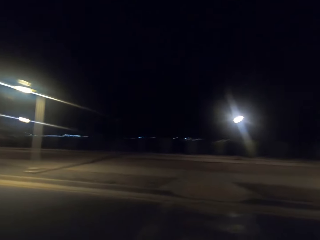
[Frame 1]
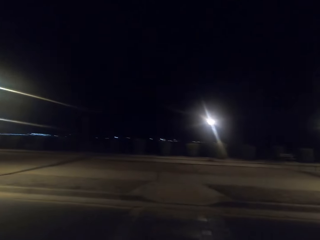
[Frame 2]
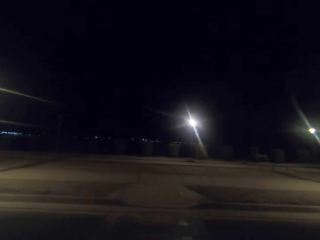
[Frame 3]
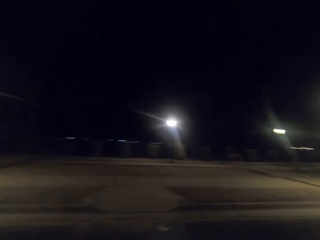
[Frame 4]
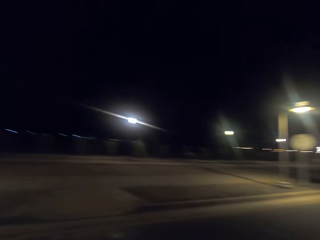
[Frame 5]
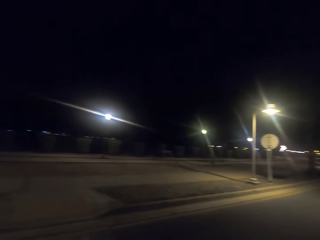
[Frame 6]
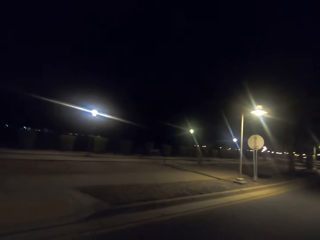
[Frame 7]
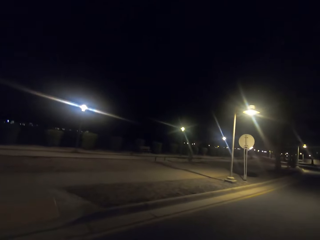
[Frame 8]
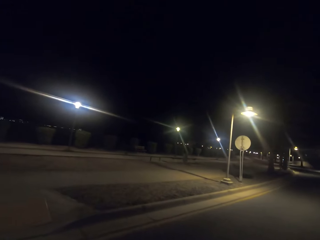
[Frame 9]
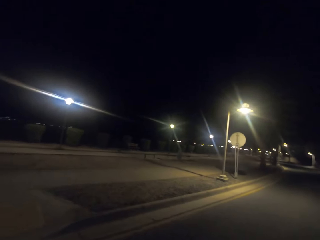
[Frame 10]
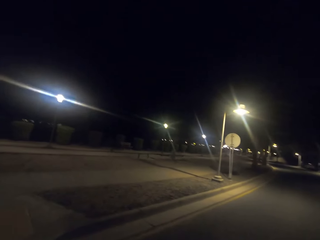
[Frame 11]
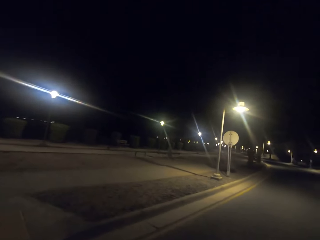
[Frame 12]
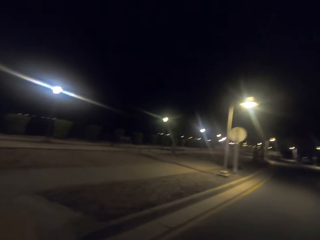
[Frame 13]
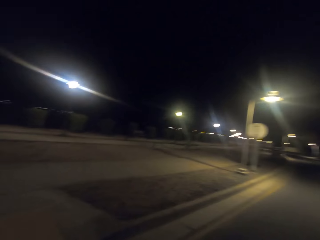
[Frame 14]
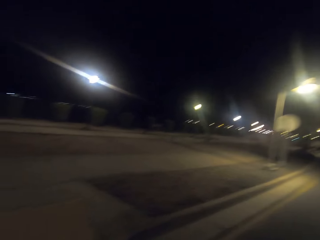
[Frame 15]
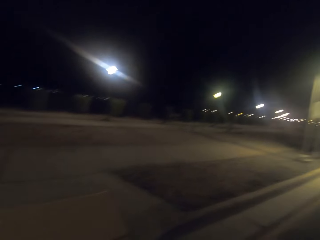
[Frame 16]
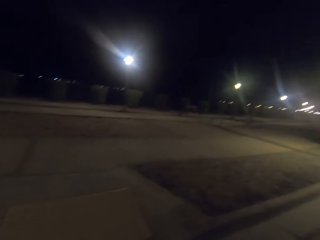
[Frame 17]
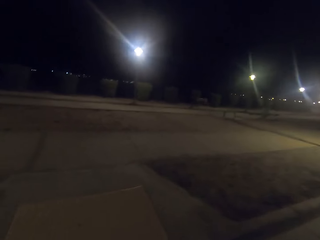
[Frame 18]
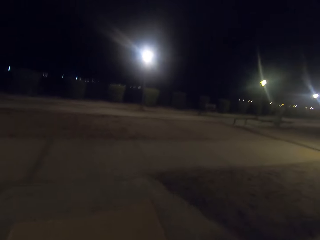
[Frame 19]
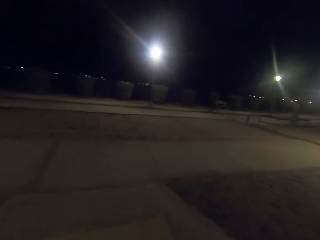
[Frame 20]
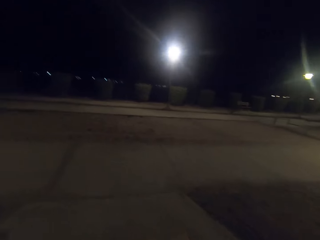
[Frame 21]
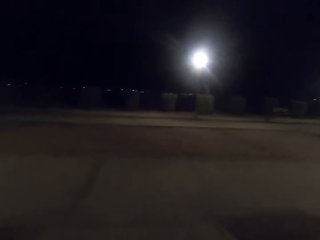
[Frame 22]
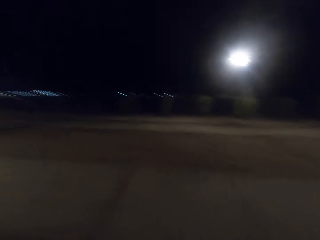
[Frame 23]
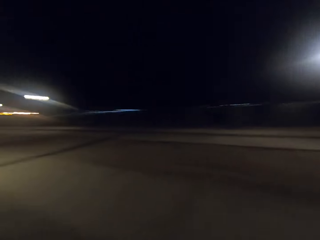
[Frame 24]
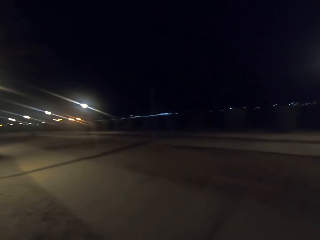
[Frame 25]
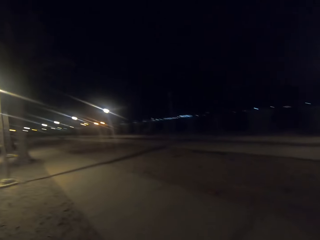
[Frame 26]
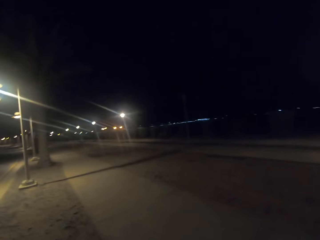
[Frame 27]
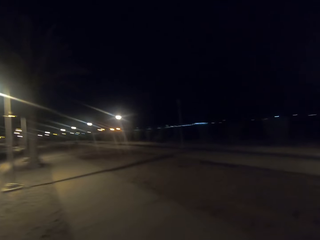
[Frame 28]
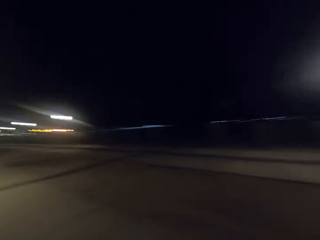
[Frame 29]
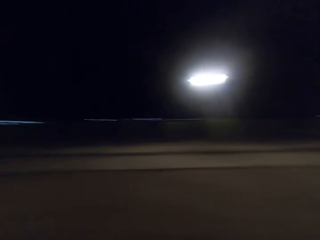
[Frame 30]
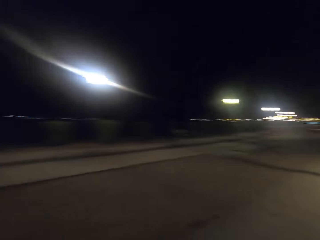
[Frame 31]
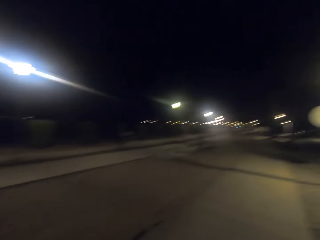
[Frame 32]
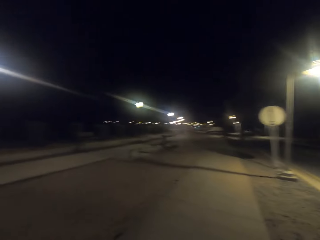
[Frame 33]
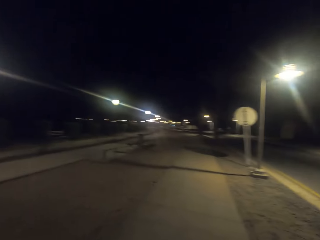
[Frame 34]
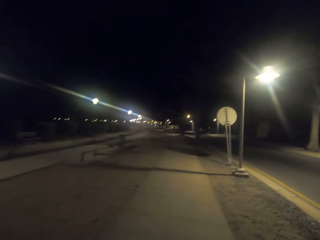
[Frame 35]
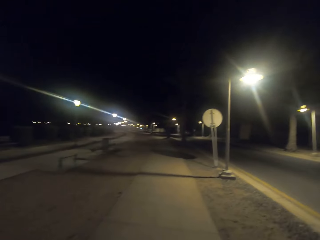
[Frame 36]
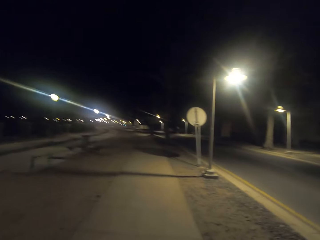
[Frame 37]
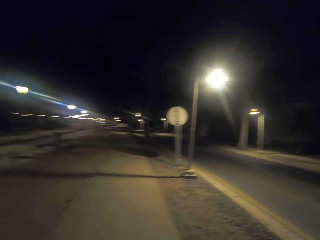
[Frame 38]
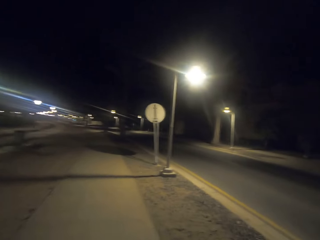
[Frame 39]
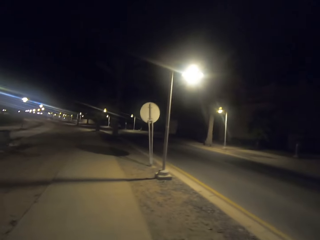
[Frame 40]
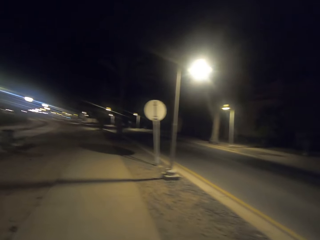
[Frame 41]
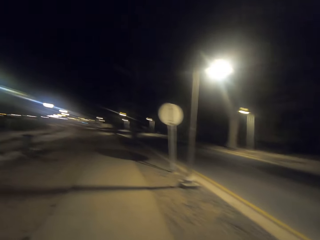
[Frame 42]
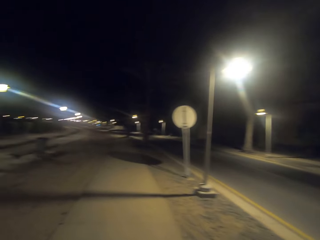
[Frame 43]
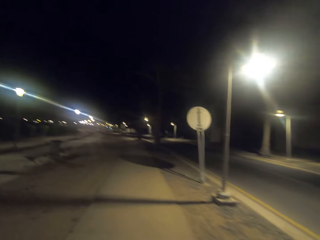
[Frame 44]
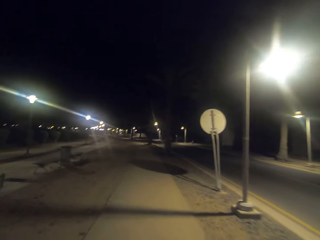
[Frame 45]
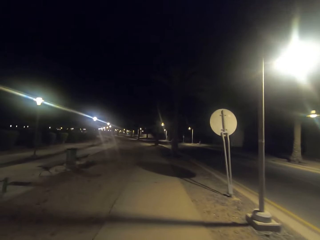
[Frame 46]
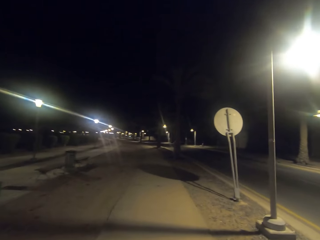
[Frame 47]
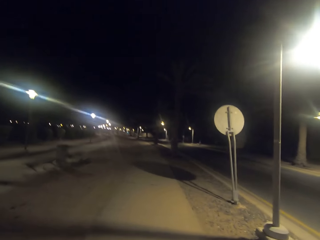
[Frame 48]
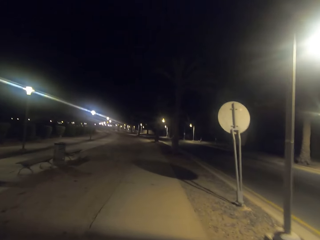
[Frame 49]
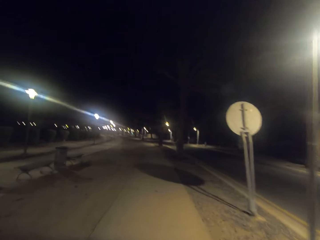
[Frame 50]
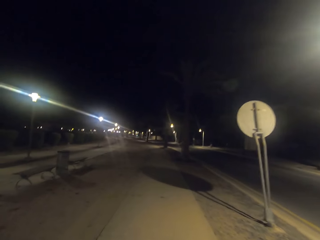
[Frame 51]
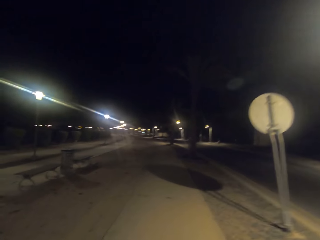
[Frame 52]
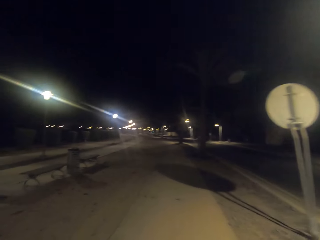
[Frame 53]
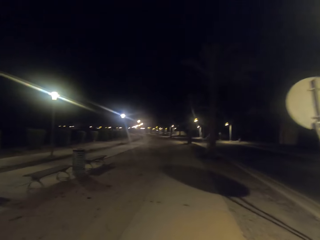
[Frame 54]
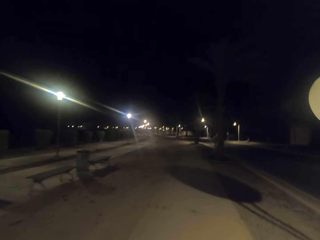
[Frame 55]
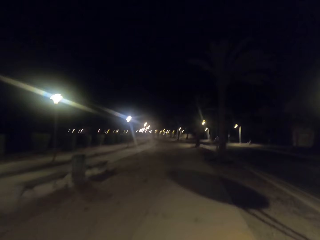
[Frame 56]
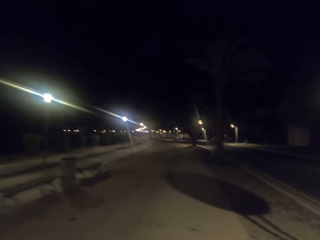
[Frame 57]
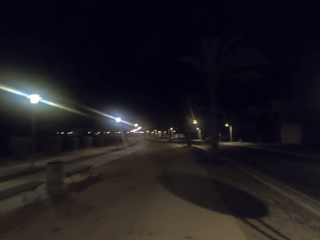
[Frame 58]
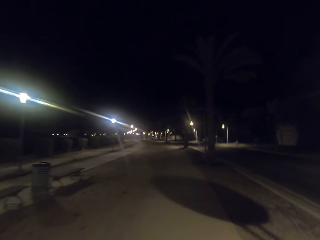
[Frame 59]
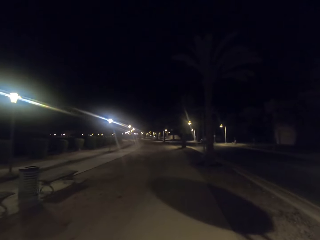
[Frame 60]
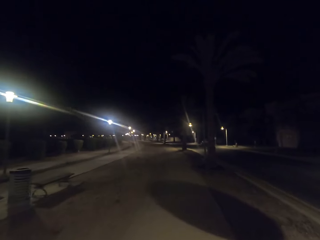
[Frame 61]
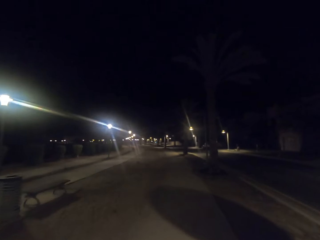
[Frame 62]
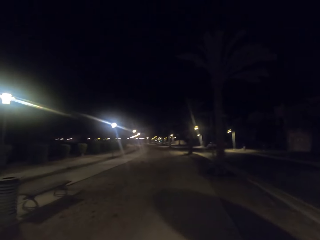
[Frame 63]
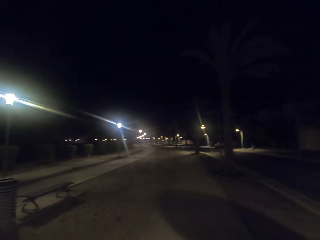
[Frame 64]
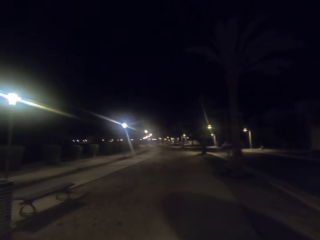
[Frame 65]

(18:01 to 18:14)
The camera wearer looks around. They walk on a footpath.

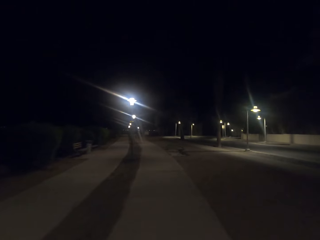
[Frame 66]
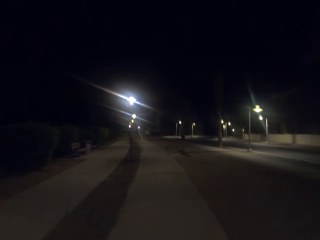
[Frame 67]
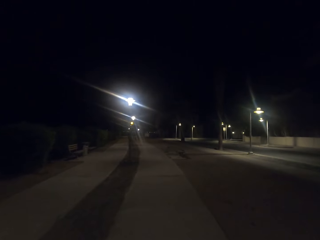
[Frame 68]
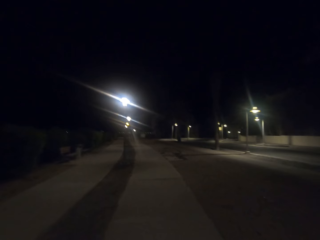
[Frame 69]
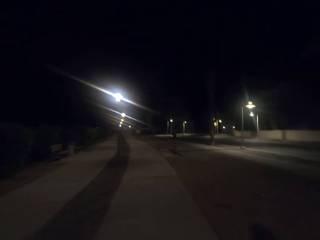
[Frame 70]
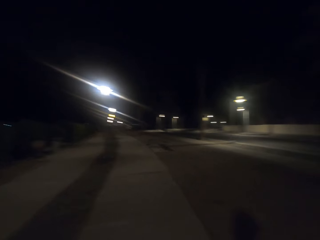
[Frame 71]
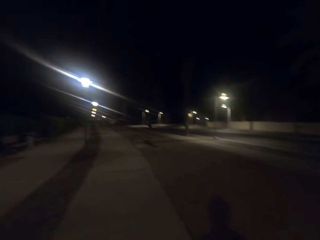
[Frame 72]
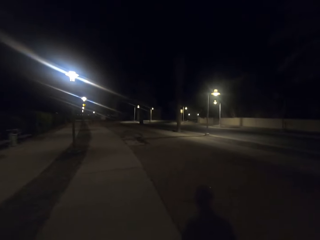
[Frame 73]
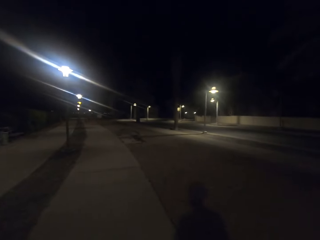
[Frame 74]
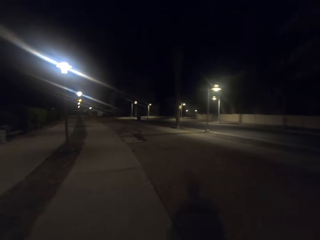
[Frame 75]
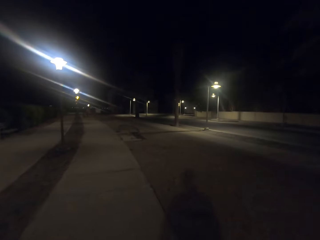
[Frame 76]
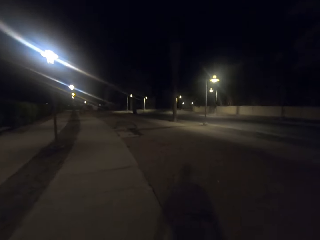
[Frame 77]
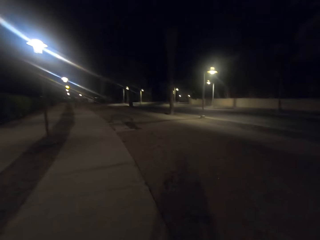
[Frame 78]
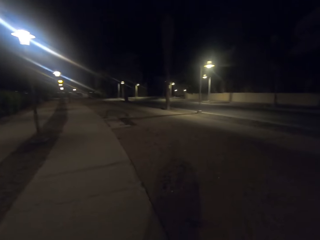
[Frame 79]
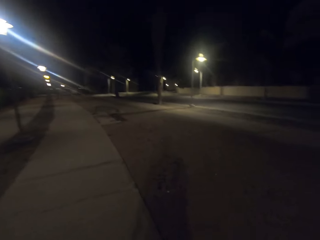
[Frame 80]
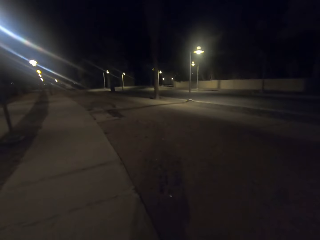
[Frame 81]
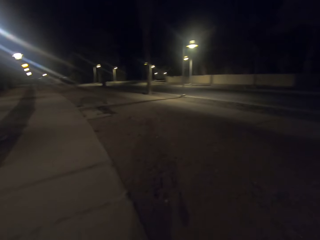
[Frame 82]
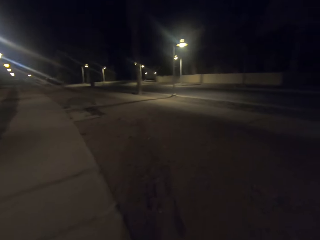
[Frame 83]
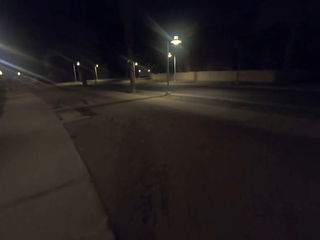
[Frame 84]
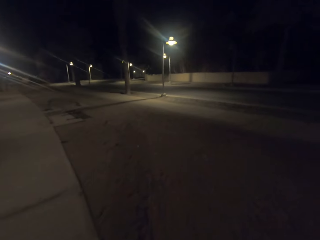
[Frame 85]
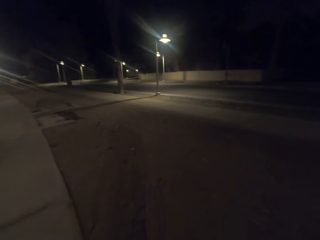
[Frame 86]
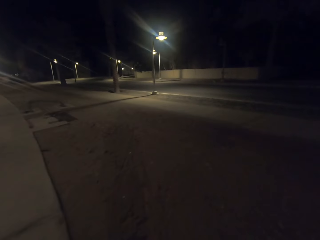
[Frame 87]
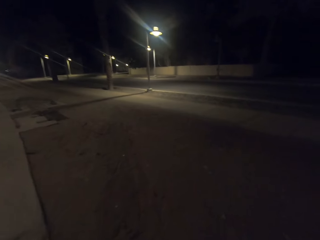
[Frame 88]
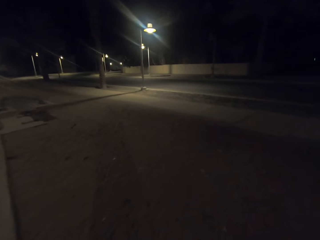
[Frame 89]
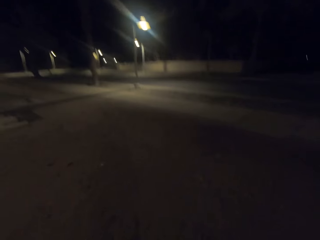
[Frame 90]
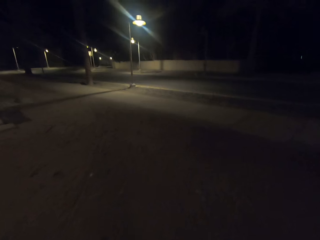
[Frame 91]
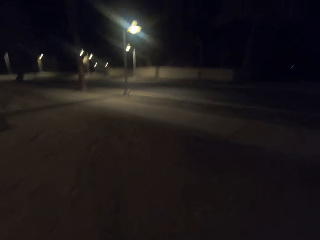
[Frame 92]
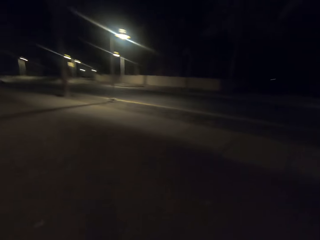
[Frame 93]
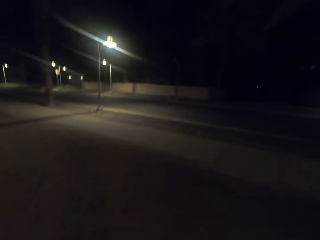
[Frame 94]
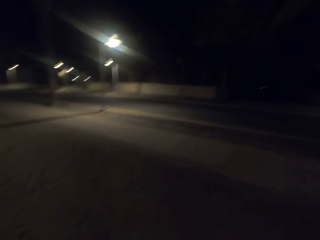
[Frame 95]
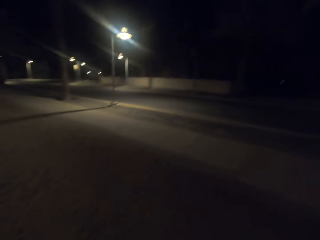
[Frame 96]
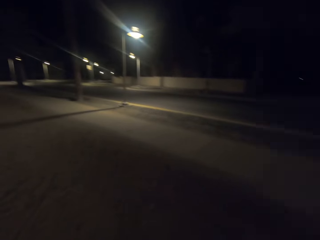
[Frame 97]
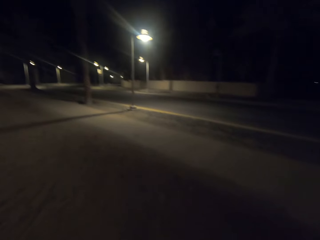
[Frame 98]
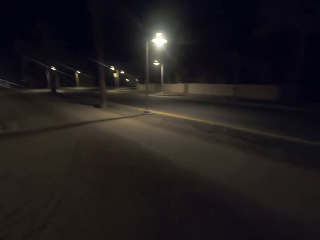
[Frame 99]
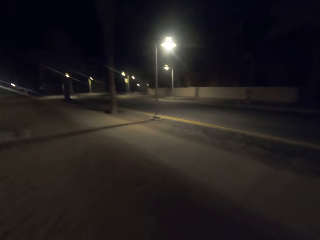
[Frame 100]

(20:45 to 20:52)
The camera wearer walks on the road.

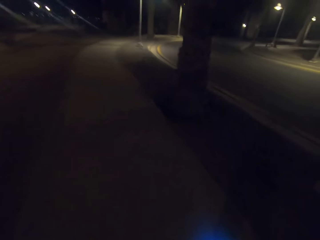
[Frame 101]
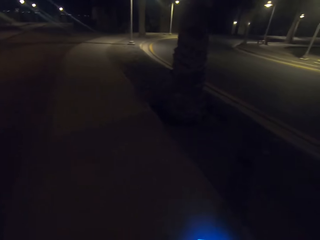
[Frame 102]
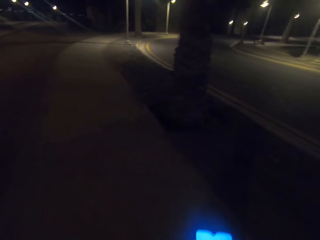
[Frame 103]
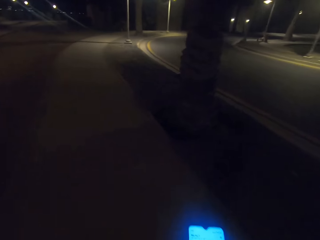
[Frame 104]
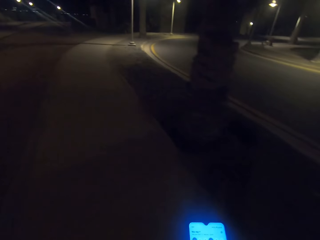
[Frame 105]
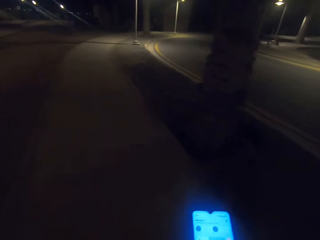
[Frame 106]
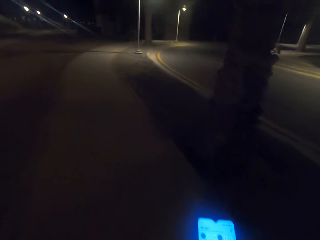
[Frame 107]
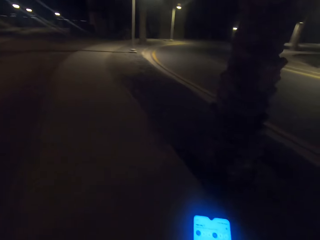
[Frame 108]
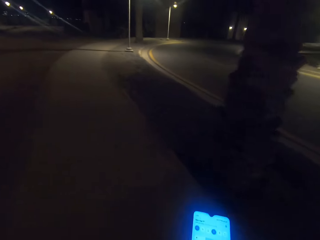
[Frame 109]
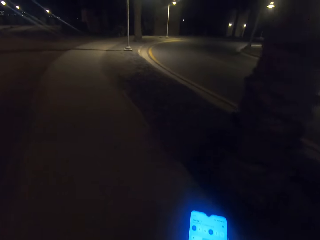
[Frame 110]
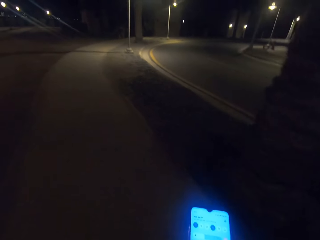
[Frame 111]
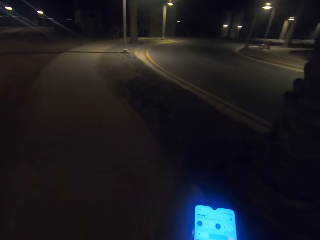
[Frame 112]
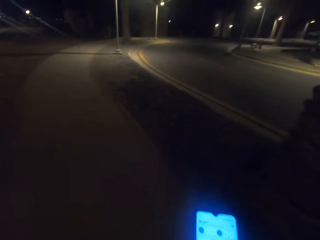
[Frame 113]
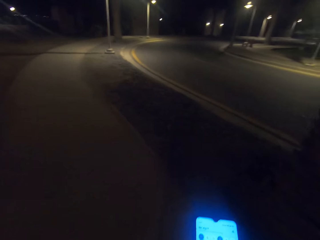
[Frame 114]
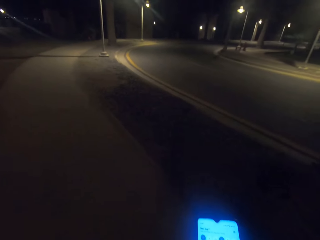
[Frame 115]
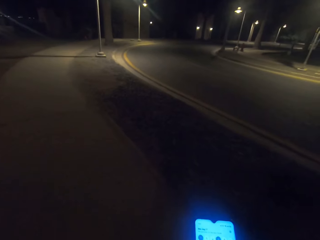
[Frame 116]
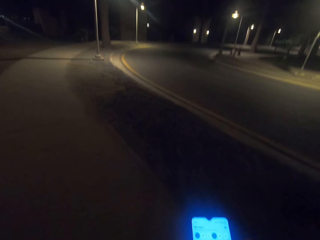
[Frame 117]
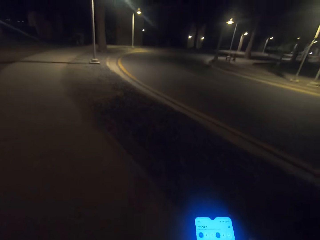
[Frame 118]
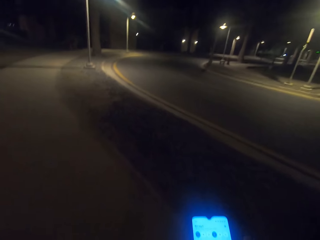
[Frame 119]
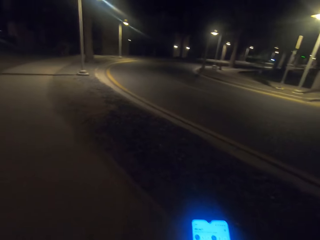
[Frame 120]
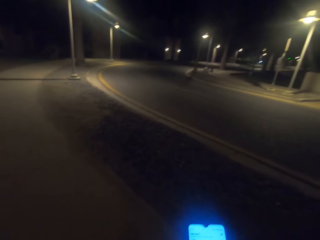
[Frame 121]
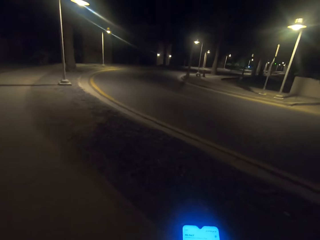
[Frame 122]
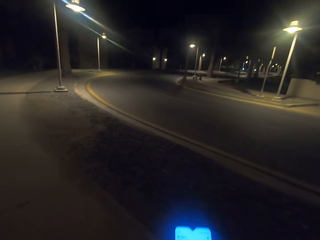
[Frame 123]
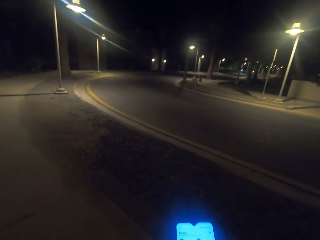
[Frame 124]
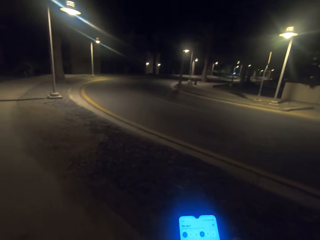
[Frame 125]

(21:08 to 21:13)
The camera wearer takes a video with the phone. They look at the phone.
